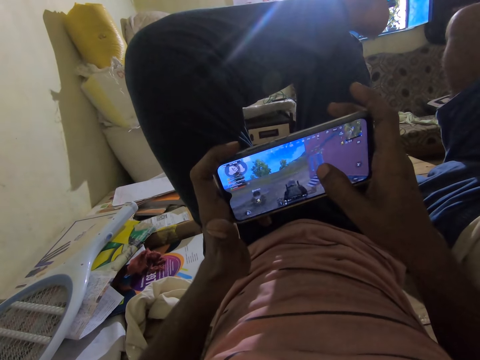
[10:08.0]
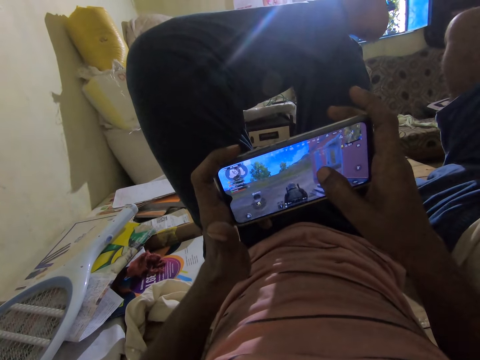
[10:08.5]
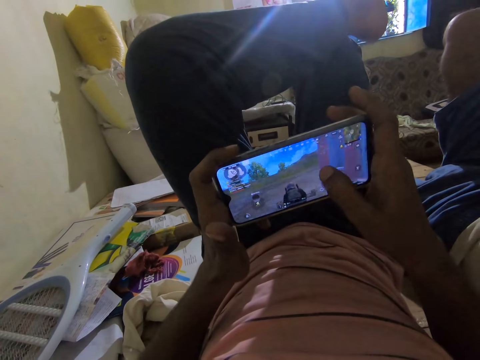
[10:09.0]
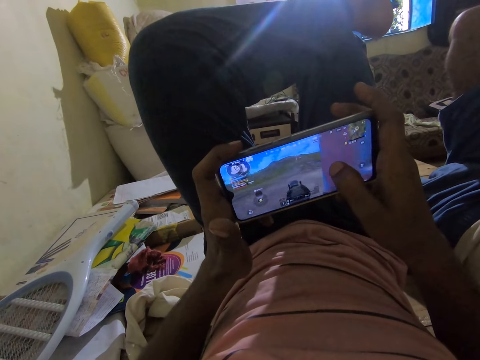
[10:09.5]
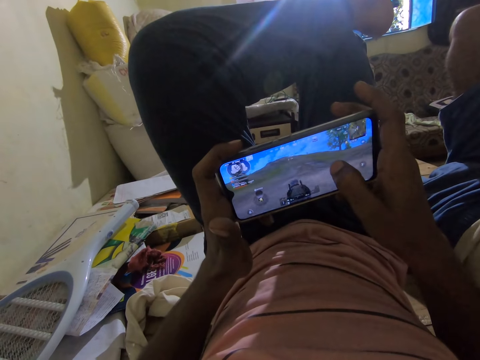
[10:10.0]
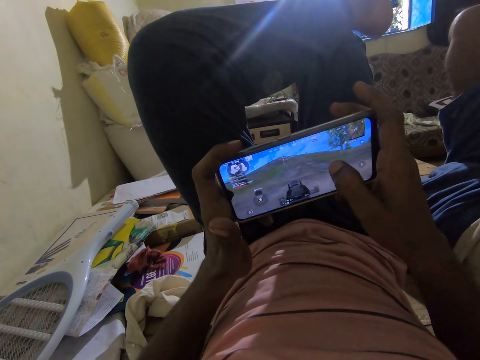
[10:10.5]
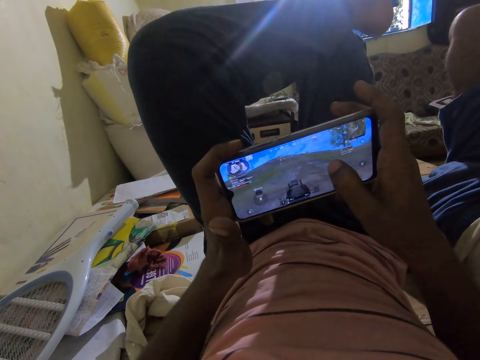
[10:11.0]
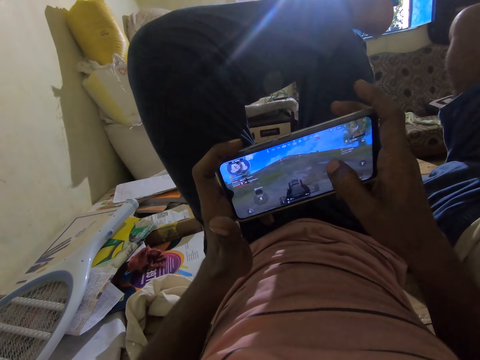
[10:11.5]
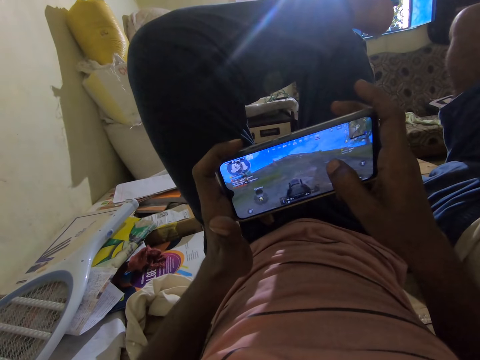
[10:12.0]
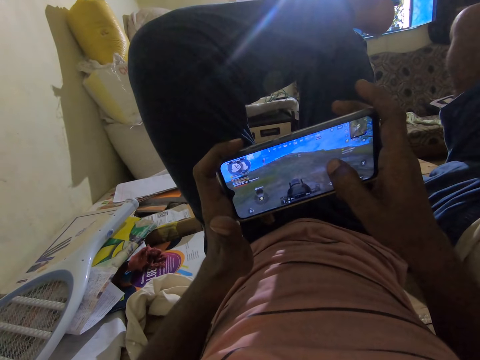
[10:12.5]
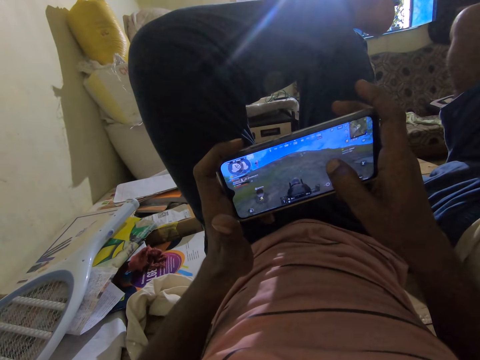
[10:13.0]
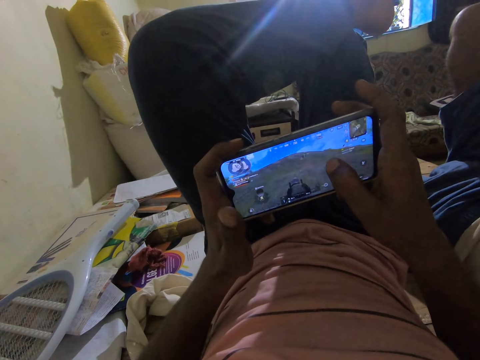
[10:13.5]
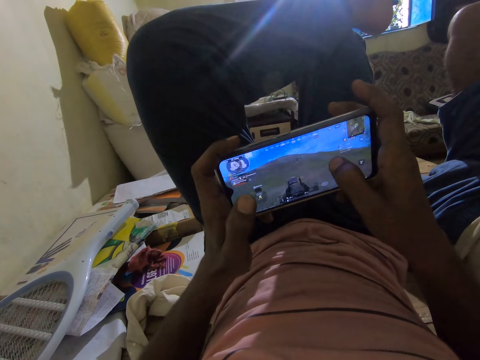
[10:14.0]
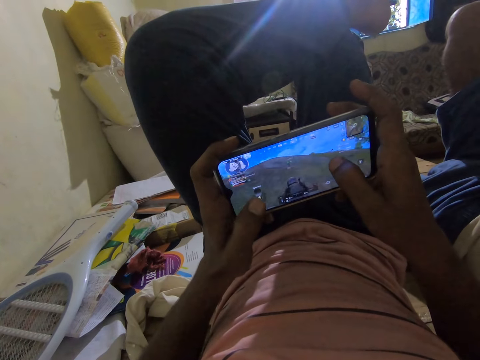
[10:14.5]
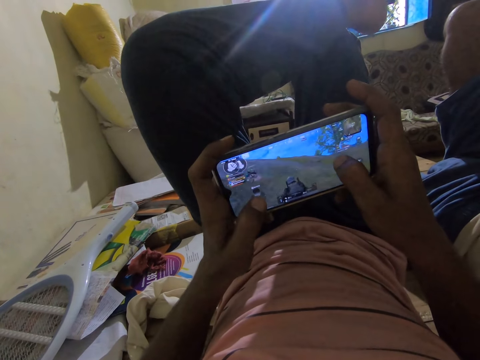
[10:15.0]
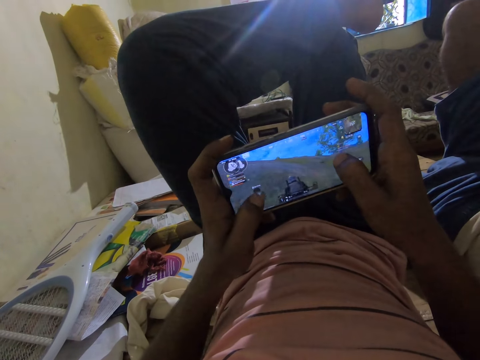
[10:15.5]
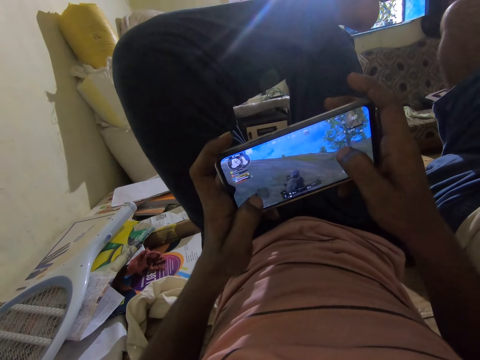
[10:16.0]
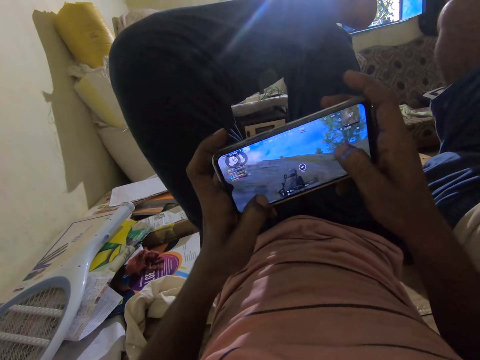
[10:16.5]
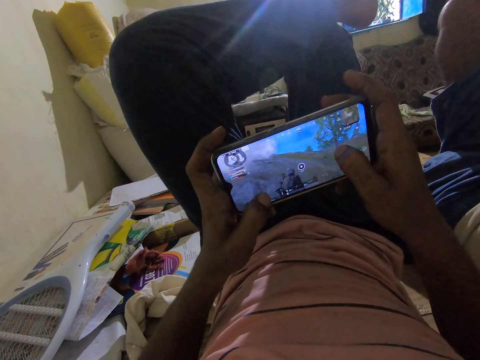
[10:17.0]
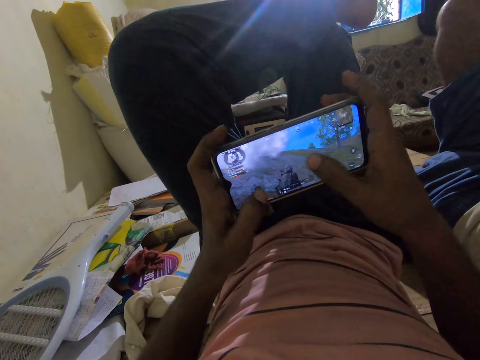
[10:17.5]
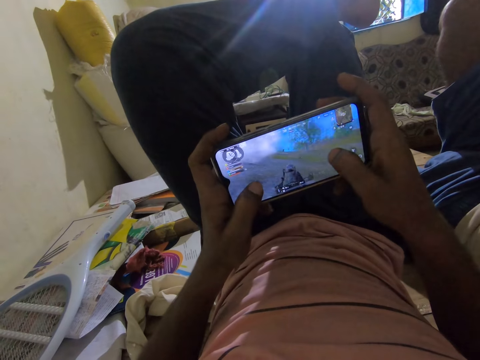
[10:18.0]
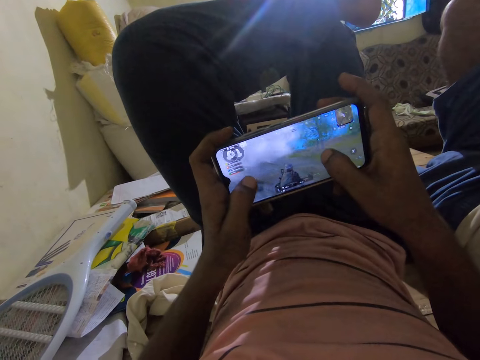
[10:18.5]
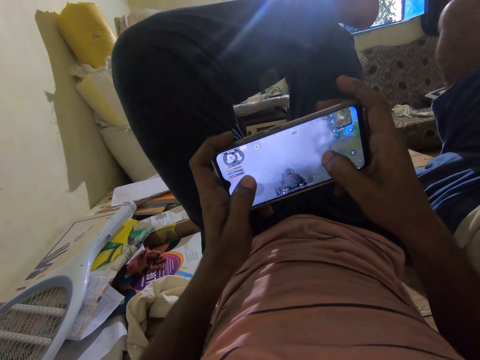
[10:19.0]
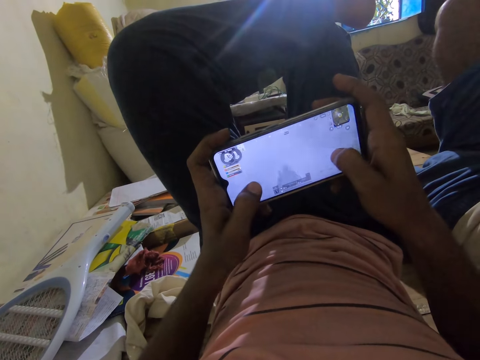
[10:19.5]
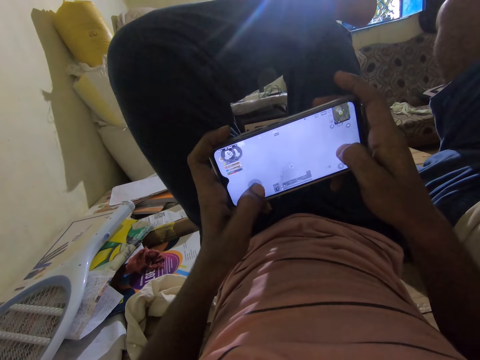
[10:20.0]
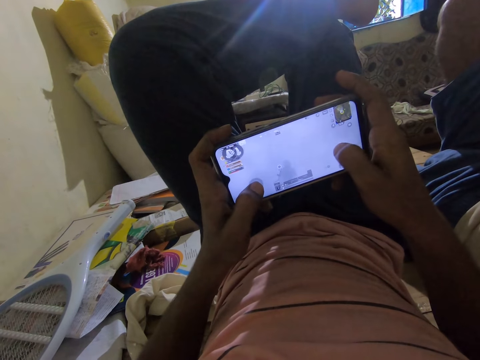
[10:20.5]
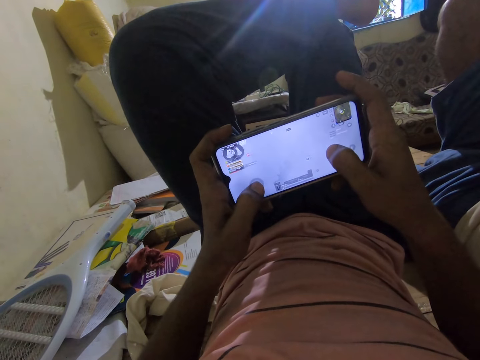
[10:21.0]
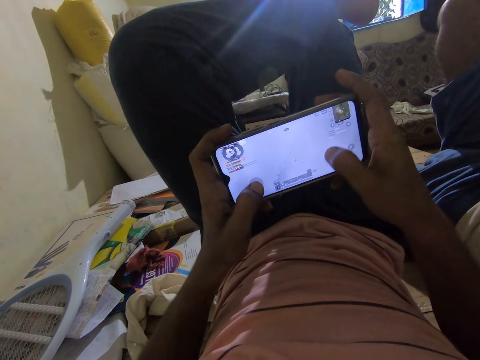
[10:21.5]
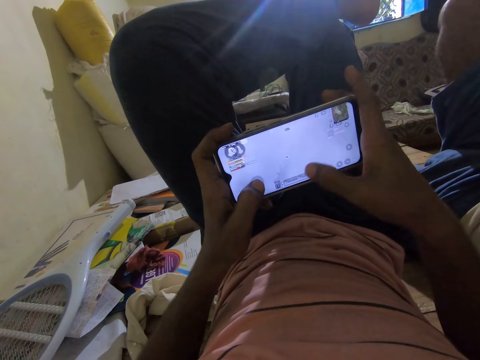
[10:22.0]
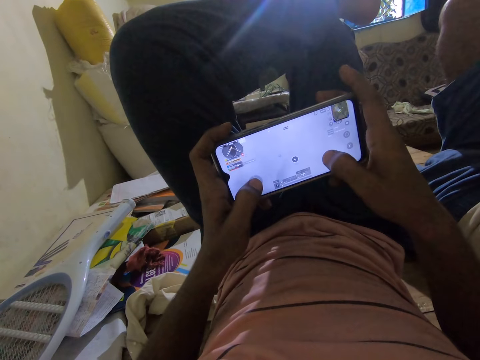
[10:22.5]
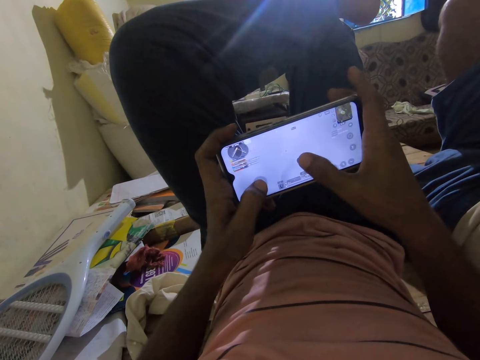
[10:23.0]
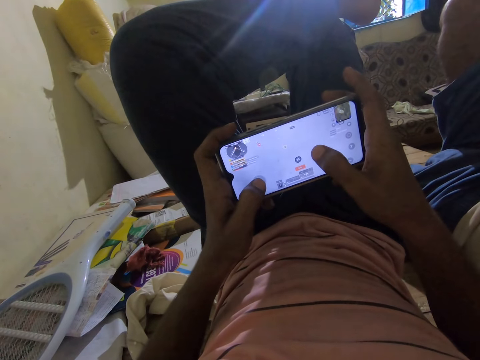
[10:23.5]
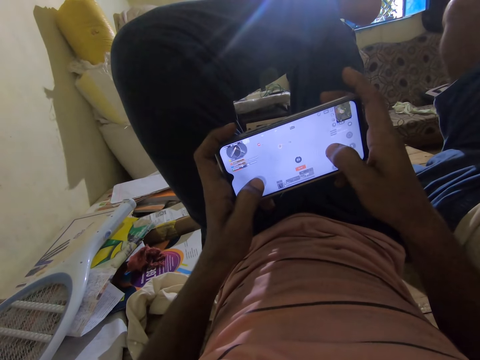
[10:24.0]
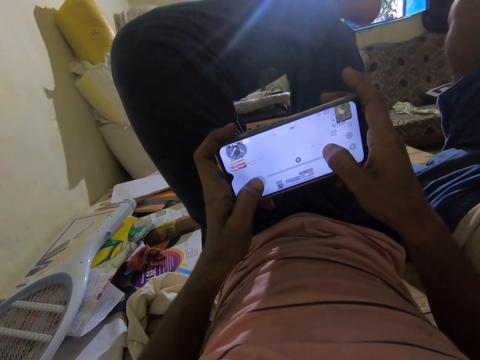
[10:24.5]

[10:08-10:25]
The camera wearer plays video games in their phone. They talk to a man. They play video games in their phone. They interact with the man. They play a game on their phone.

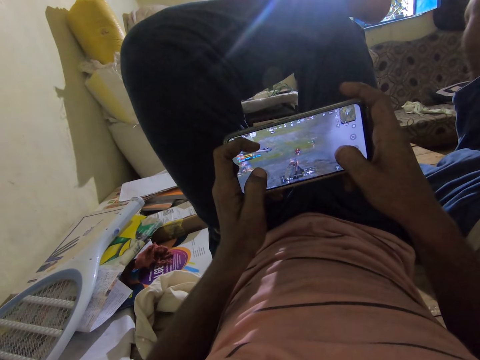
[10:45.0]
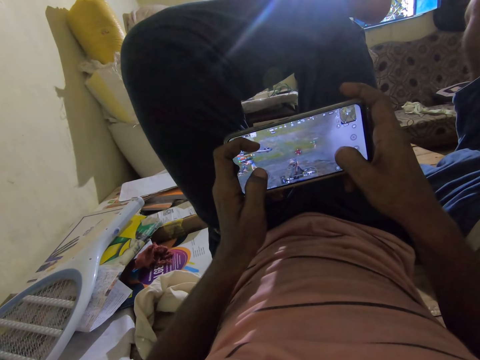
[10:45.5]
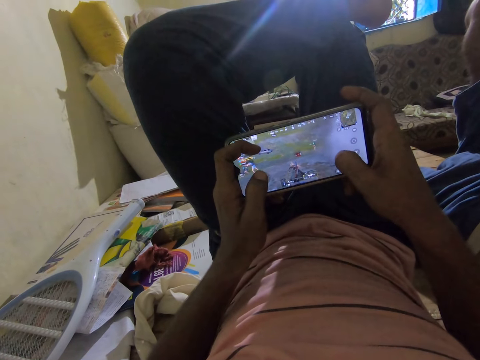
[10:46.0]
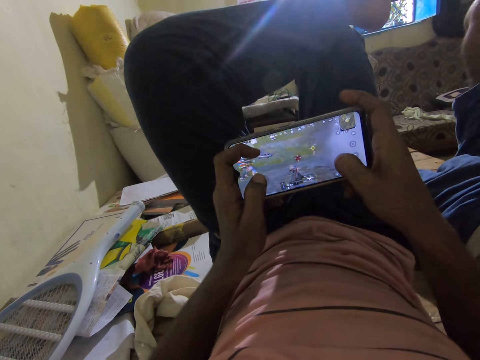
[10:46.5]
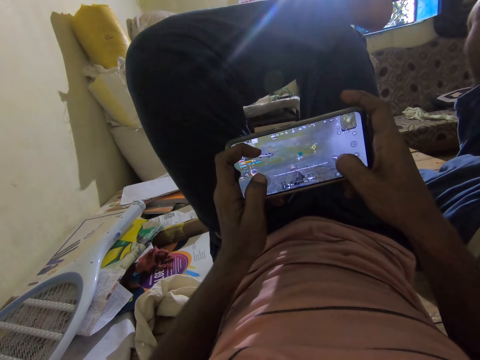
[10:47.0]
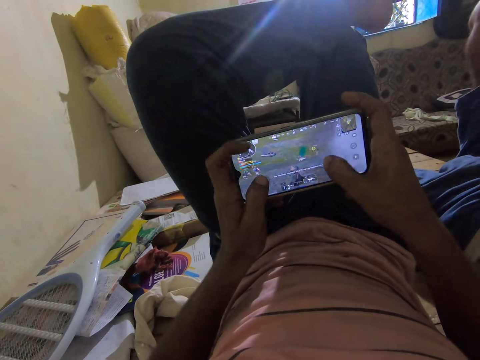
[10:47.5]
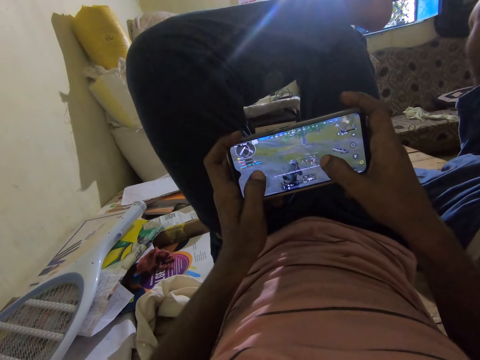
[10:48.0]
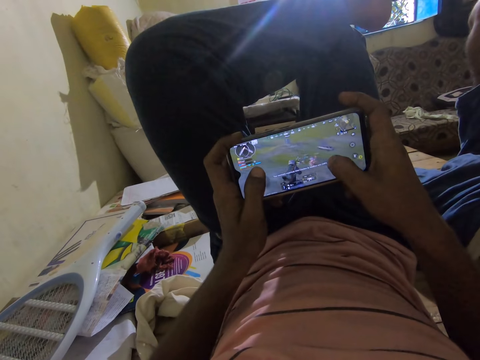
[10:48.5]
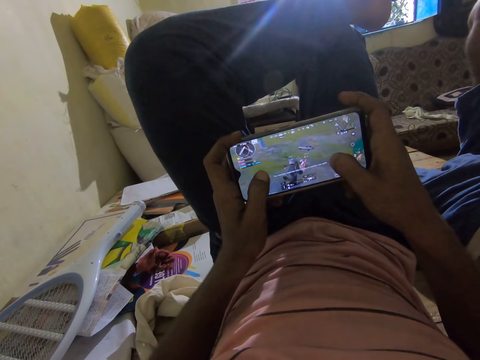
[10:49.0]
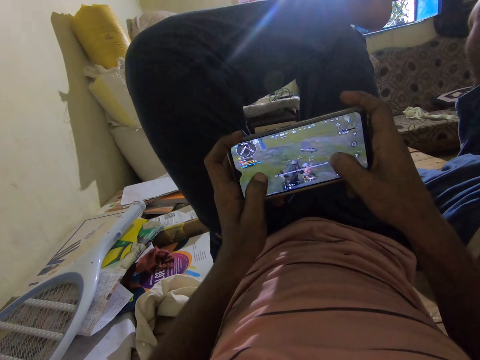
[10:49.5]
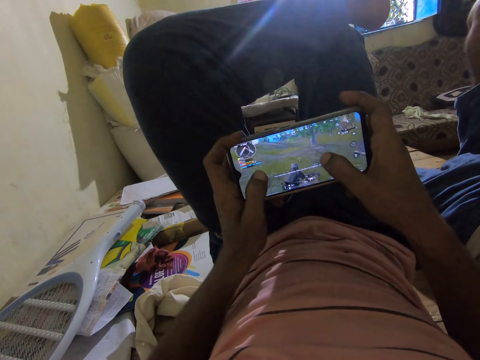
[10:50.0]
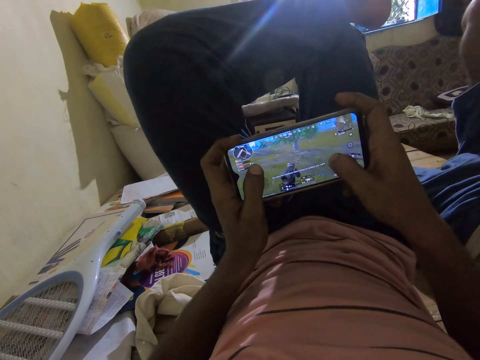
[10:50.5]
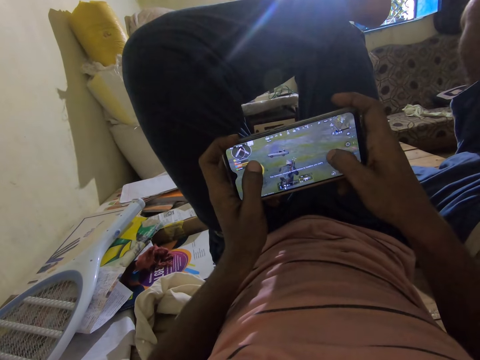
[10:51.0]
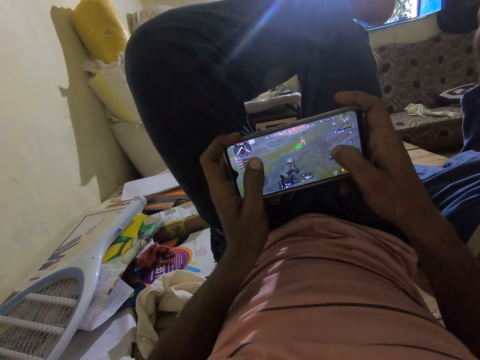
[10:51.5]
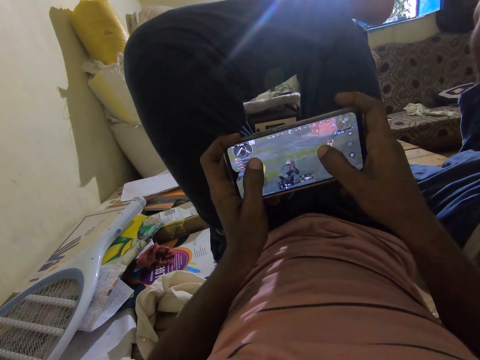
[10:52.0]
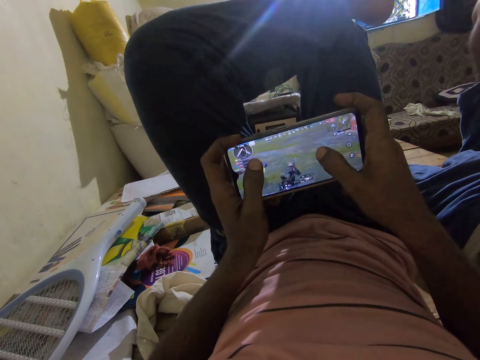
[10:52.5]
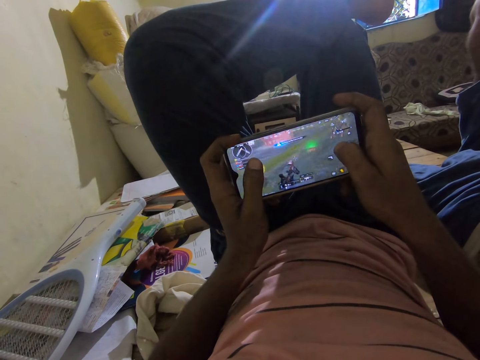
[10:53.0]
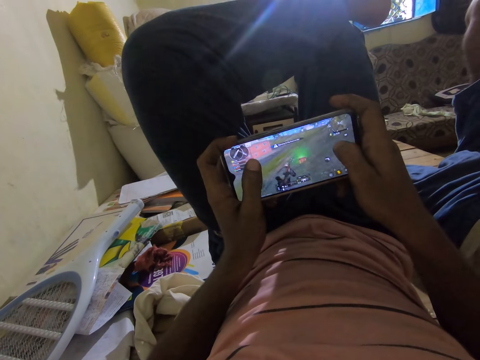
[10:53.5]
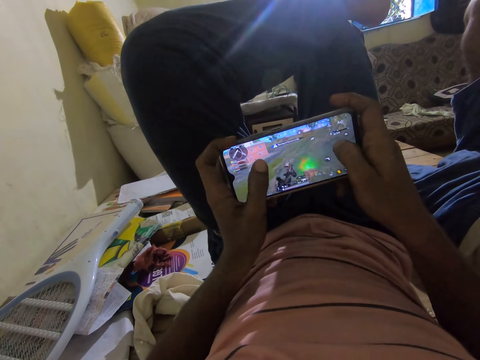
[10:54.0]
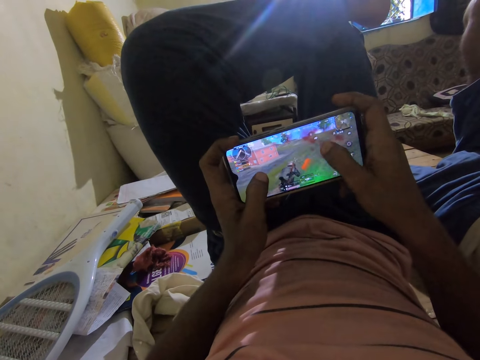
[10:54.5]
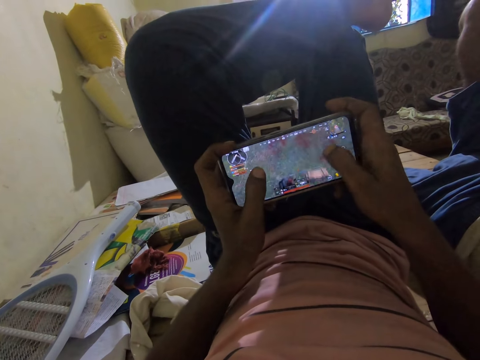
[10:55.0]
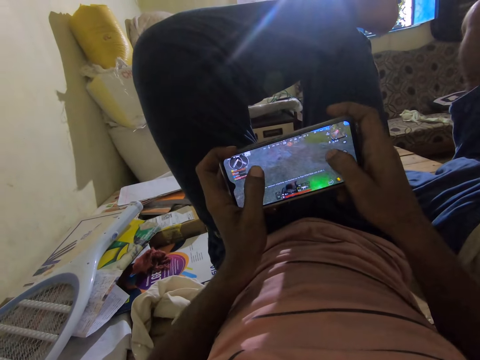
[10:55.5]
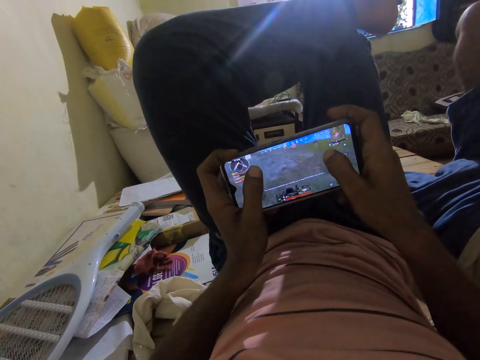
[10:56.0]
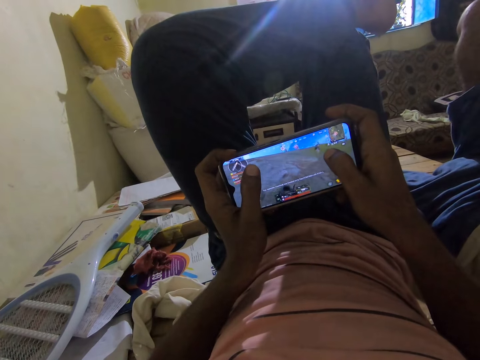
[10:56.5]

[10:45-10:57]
The camera wearer talks to a man. They play a game on their phone. They play video games in their phone. They talk to the man.
